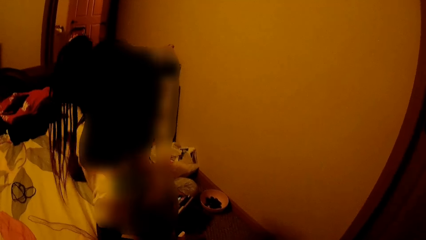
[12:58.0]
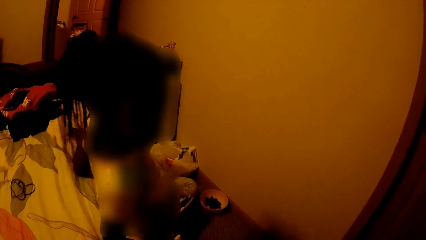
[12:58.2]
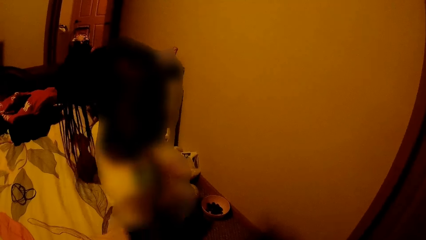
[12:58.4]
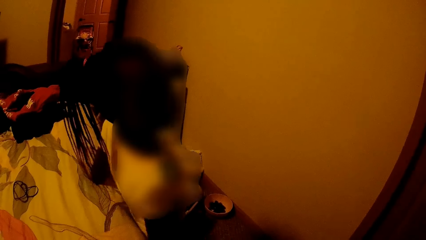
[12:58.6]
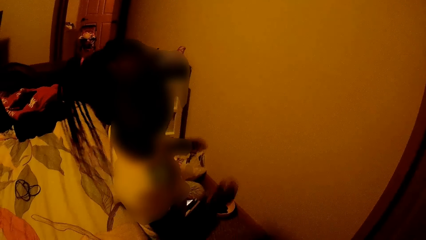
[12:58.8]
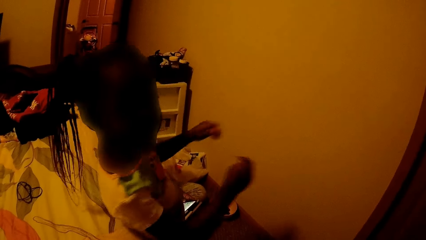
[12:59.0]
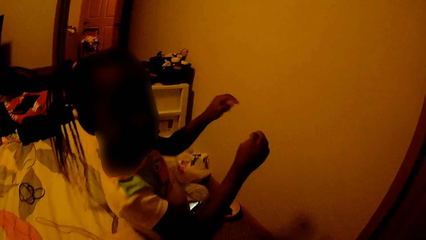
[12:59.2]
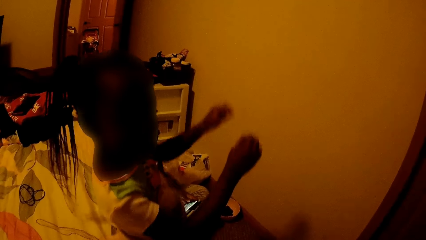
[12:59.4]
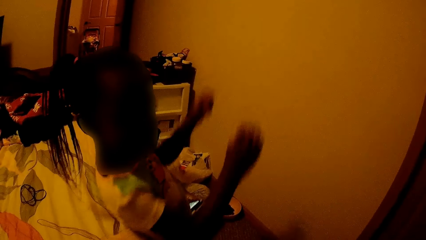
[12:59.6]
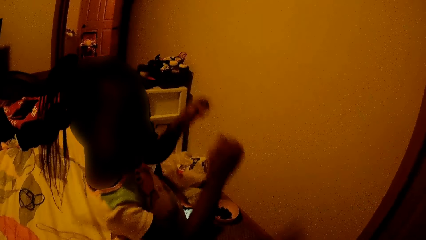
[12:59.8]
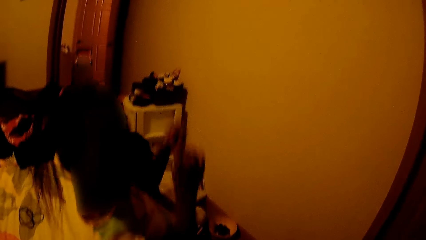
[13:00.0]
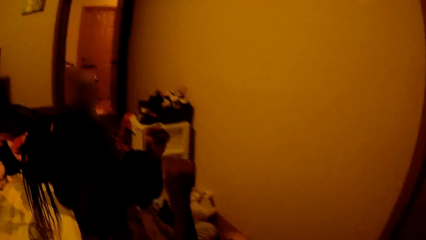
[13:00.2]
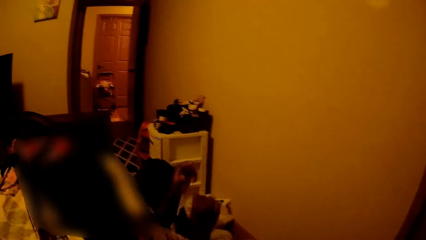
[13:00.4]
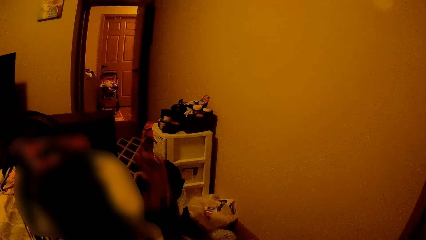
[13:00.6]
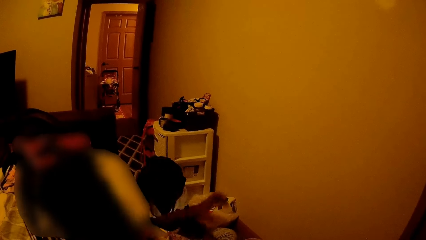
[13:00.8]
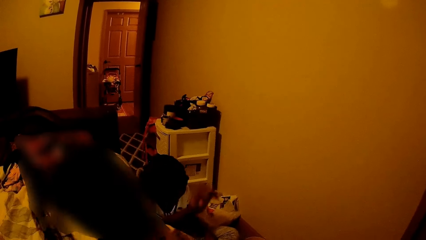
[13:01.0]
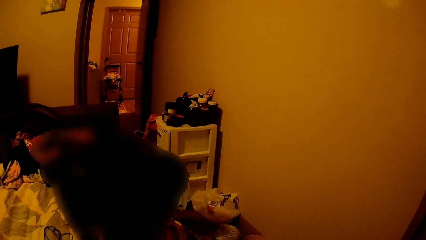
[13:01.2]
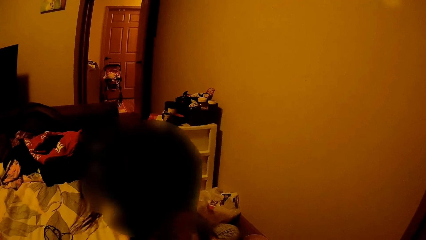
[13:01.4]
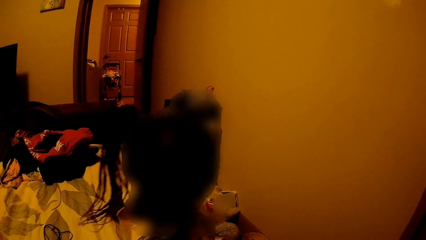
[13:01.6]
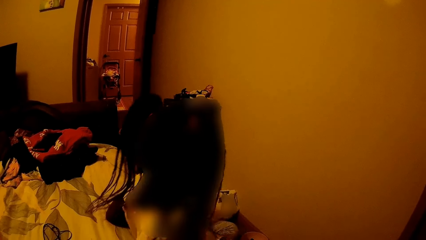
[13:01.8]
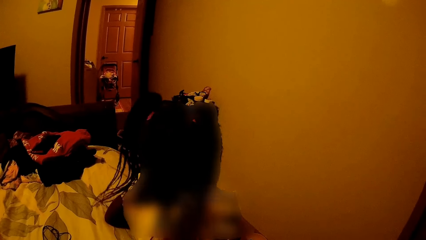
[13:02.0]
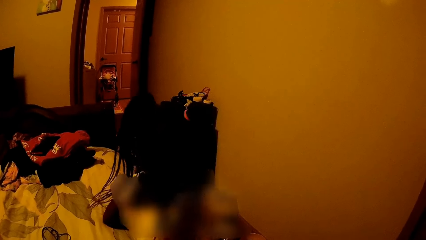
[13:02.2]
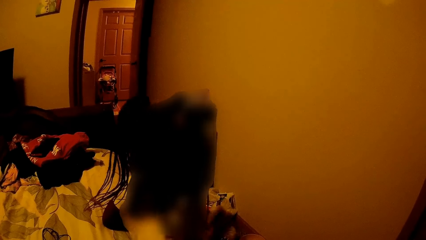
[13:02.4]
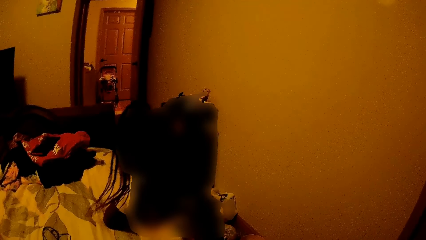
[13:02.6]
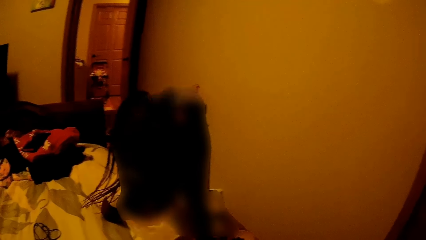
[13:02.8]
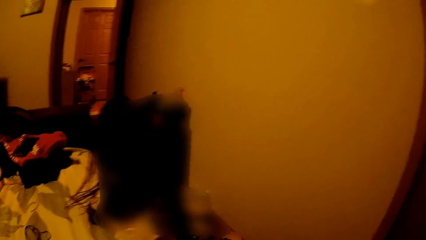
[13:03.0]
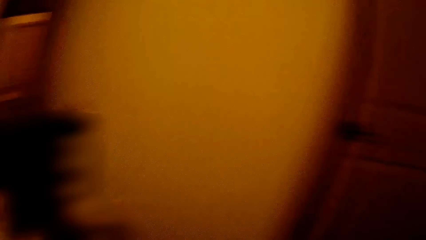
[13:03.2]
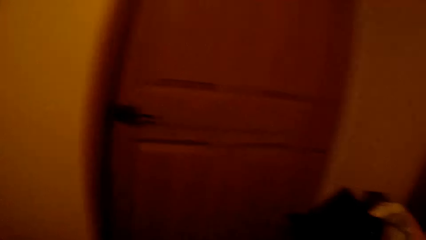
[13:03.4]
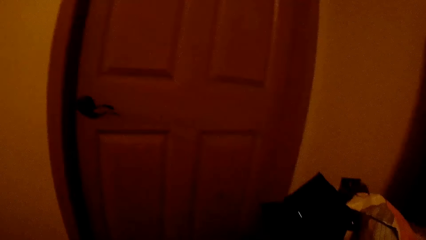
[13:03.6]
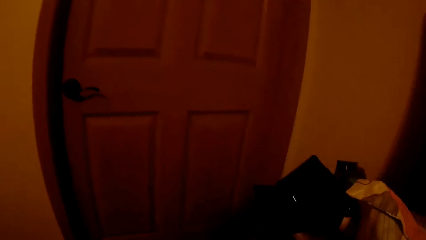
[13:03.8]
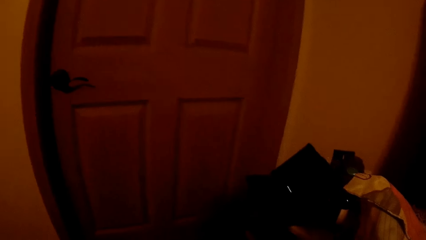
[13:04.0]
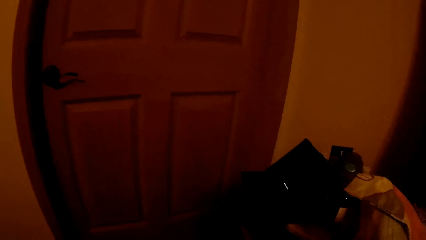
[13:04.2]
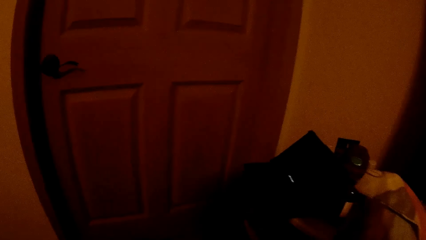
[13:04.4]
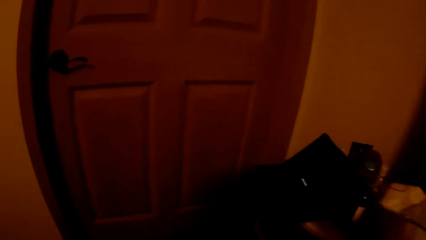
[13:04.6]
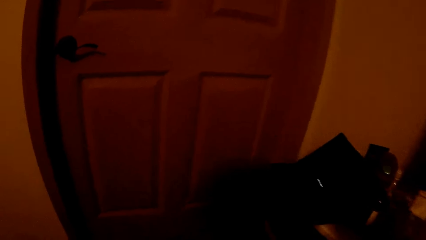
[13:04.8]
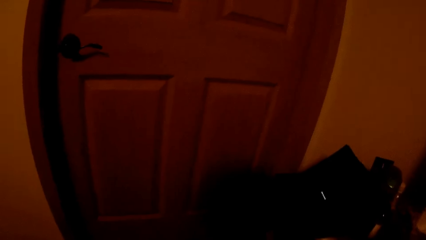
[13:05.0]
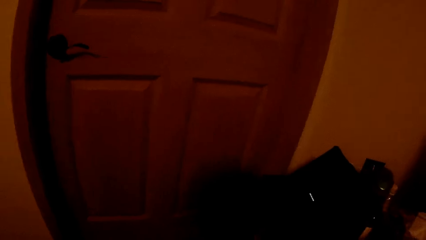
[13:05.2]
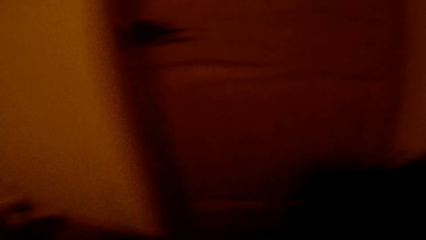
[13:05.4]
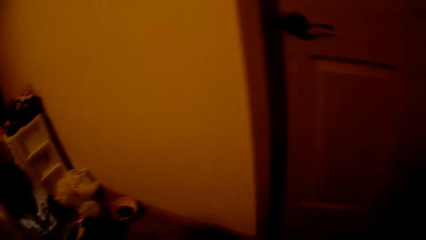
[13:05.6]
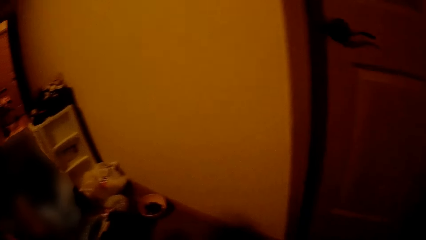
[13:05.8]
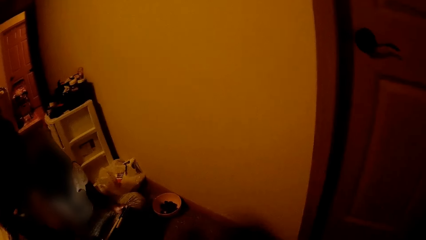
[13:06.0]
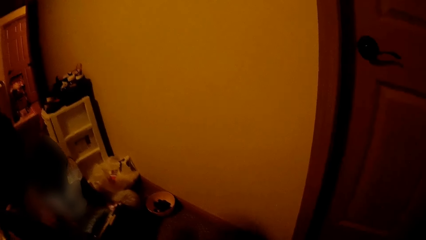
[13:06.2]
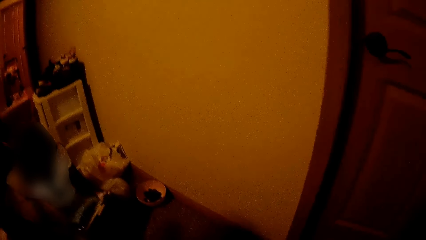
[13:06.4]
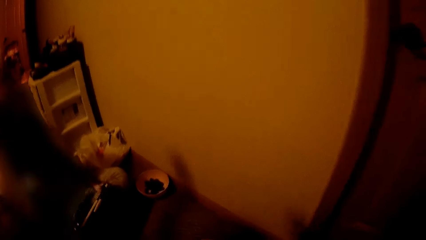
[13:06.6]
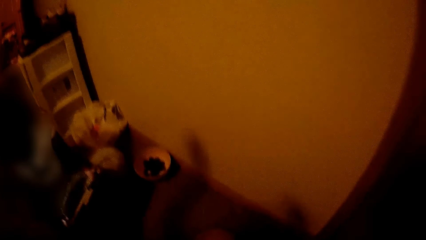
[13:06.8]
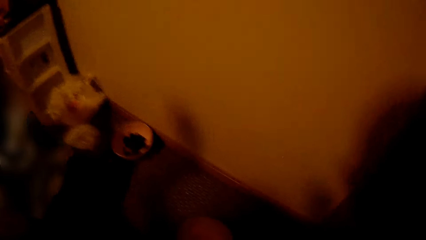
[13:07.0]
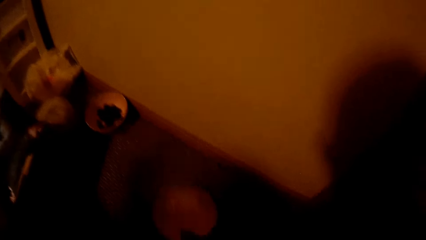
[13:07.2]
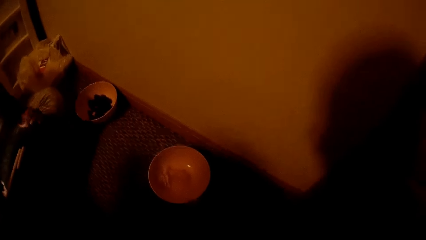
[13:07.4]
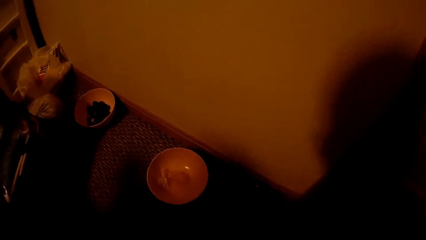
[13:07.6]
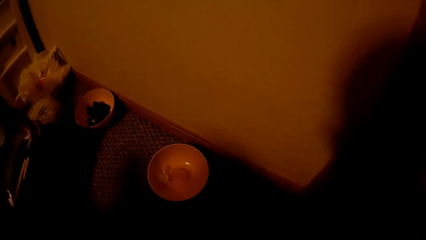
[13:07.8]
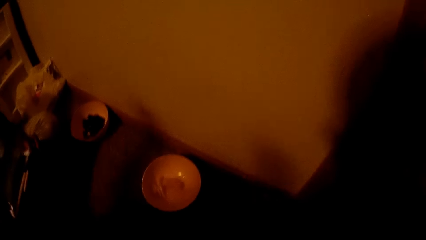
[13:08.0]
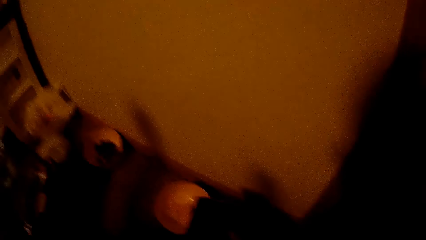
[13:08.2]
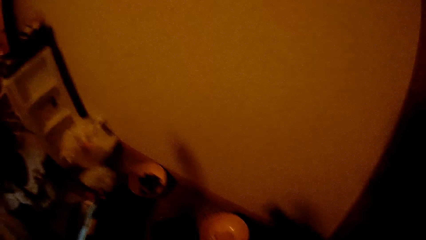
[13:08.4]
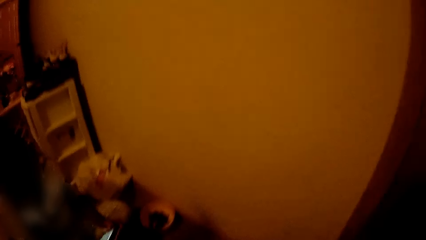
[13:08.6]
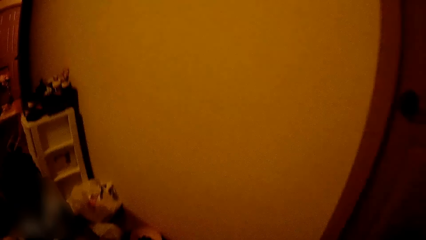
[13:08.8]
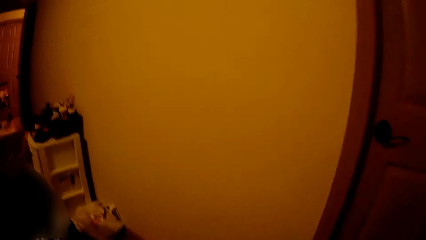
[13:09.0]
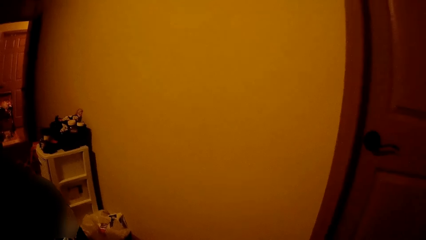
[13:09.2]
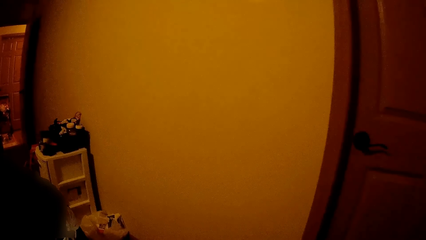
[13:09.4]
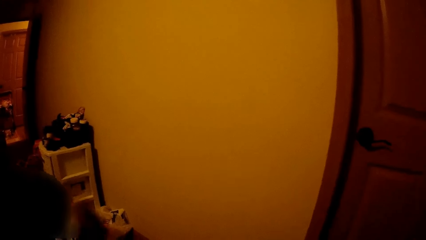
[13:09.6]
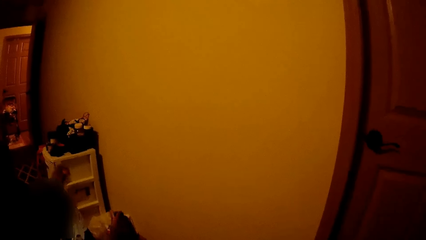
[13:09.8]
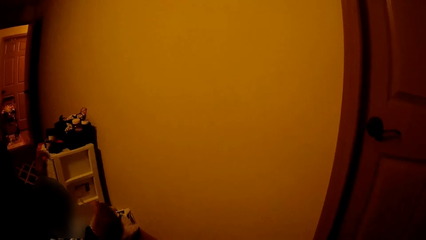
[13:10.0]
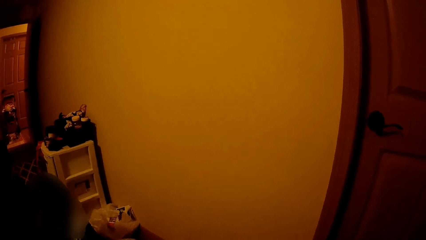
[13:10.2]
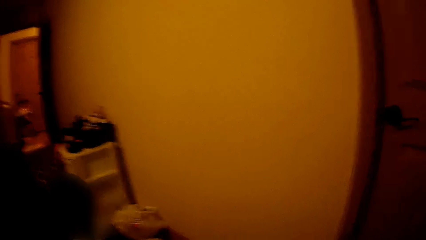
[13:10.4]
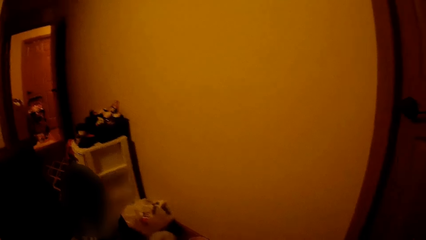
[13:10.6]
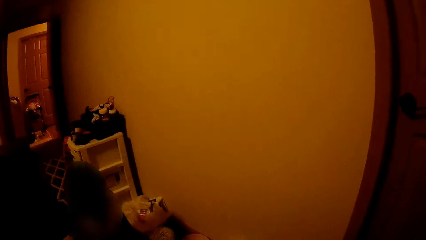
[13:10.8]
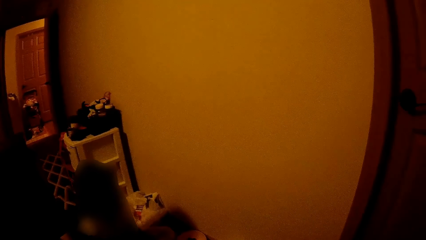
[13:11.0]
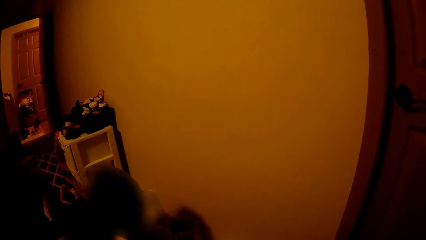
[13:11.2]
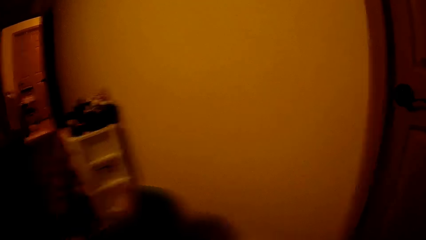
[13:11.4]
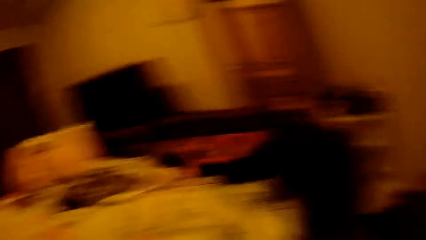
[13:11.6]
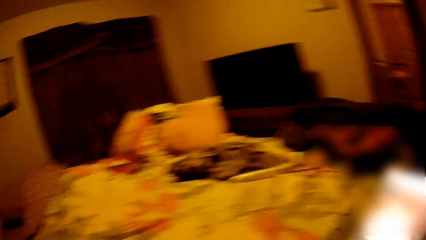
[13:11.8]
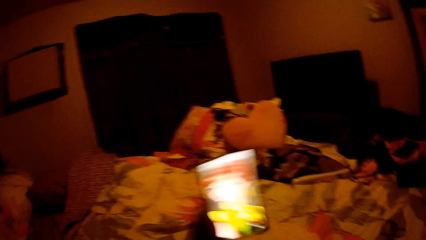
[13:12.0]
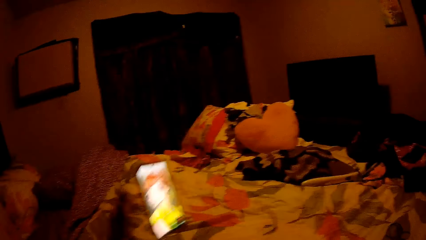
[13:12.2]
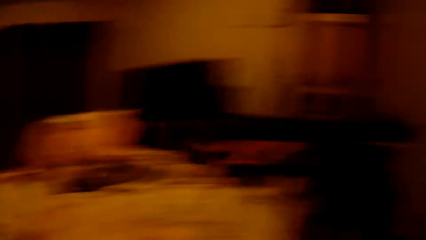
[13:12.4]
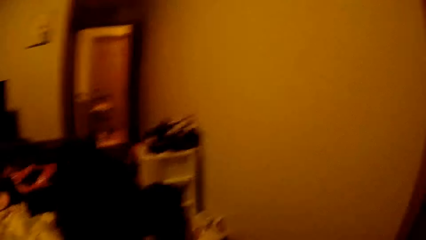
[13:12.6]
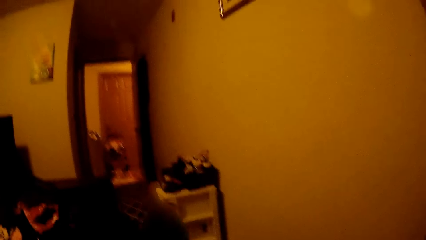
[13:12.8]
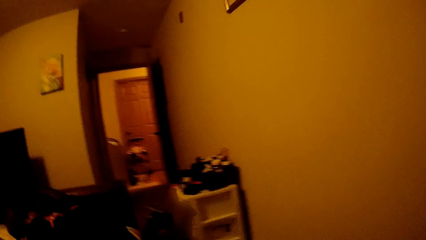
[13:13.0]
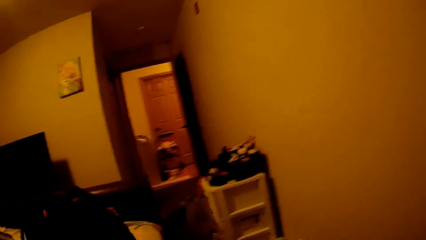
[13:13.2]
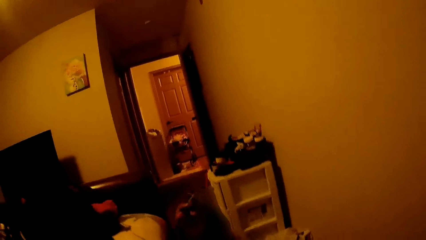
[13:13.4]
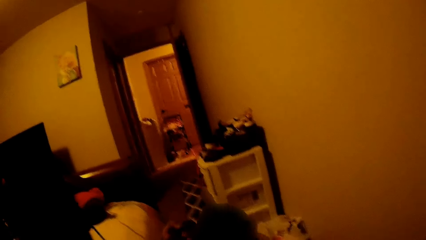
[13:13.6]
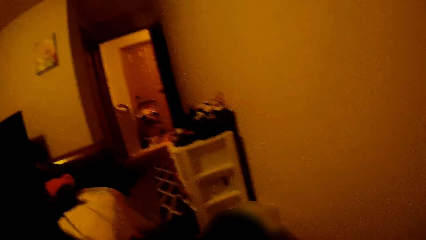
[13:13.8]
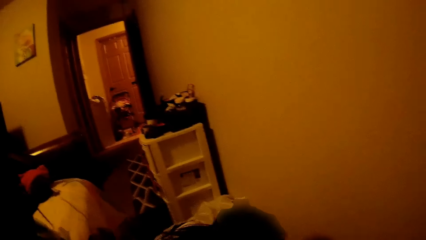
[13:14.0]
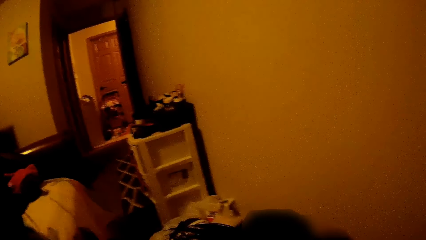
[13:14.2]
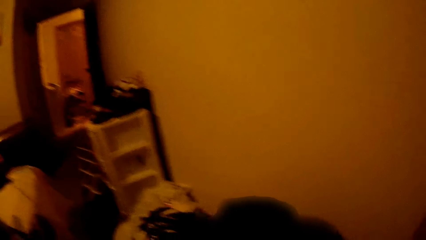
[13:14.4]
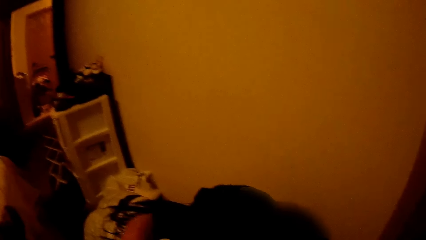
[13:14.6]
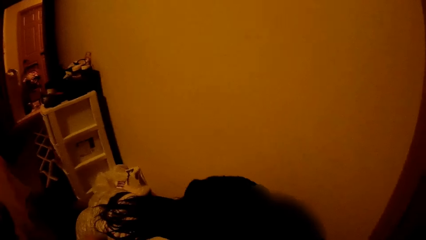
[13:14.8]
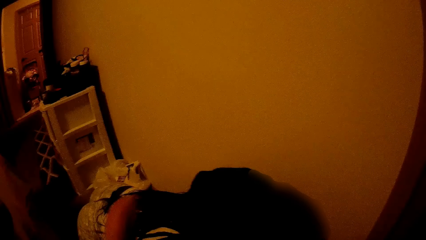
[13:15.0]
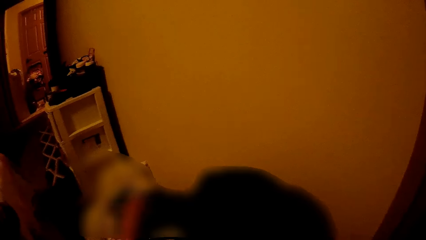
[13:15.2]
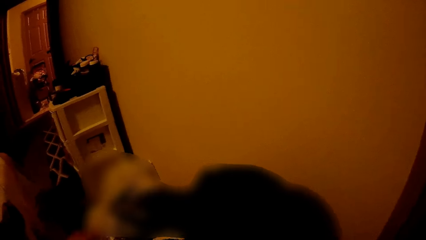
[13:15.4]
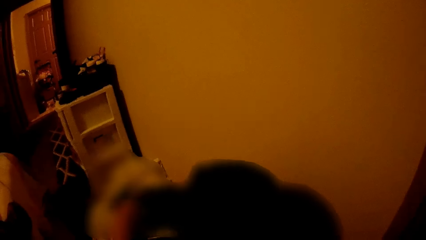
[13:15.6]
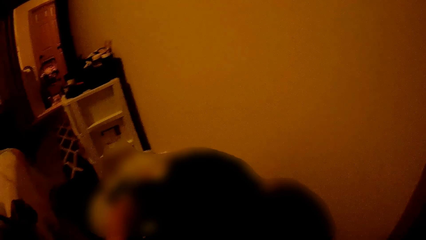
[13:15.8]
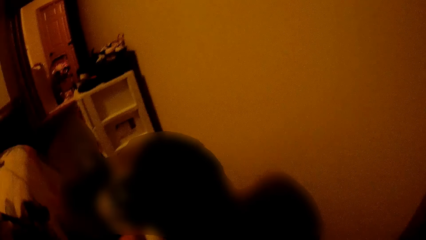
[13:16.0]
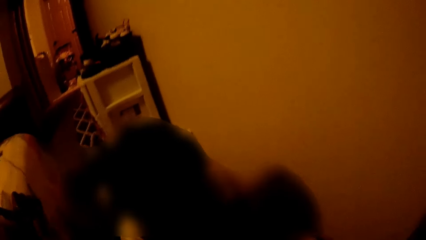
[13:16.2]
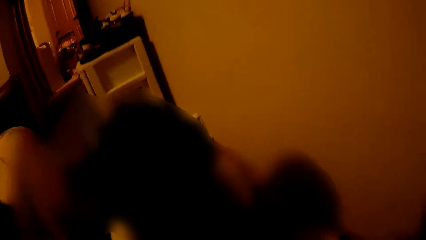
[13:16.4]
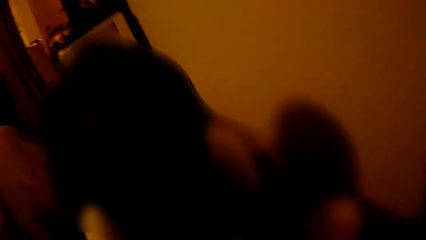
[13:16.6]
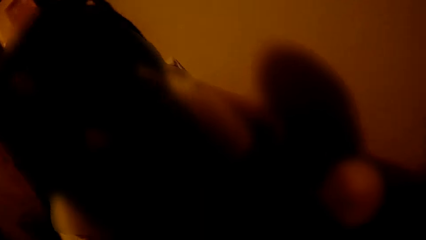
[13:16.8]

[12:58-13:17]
The kid moves her hands. The camera wearer looks around. She puts a plate on the floor with her right hand. She throws a phone on the bed with her left hand. She looks around.
